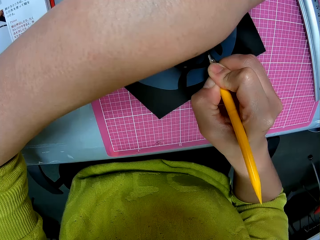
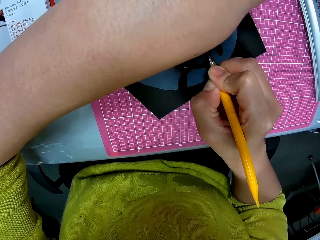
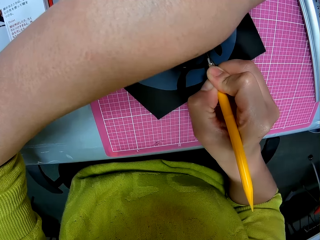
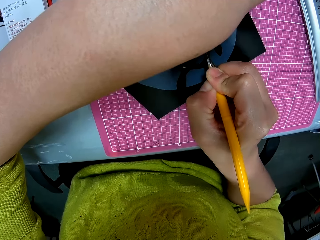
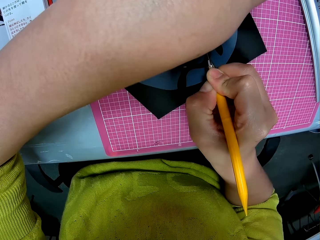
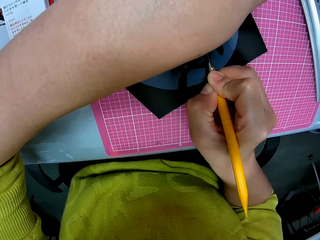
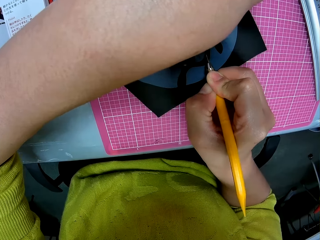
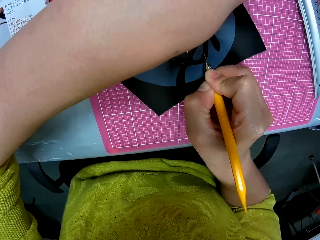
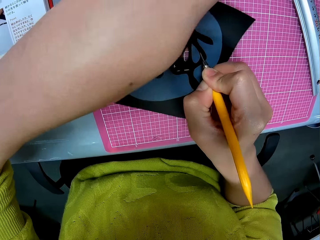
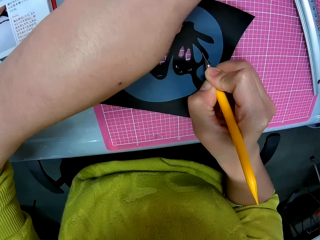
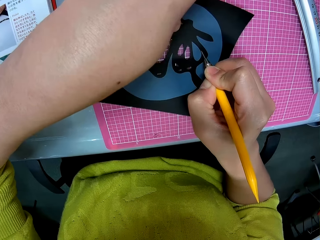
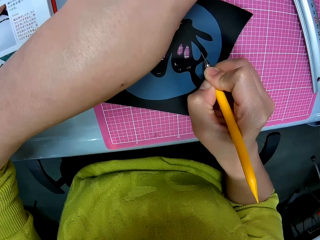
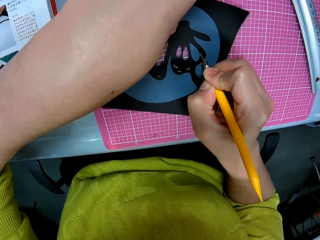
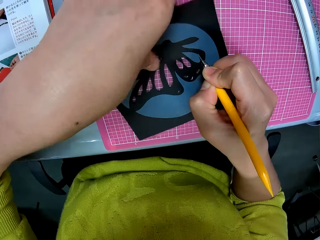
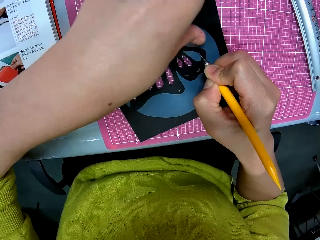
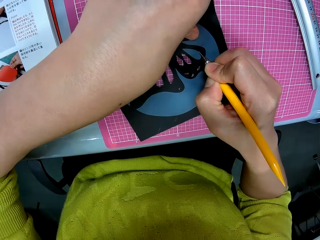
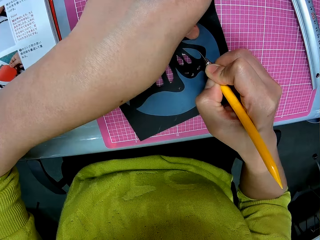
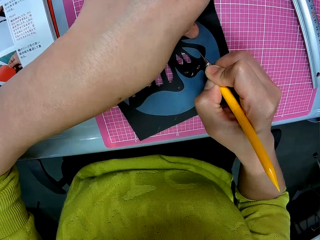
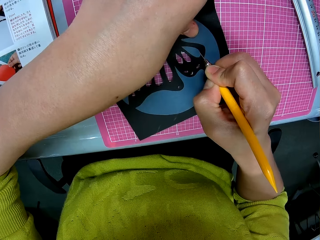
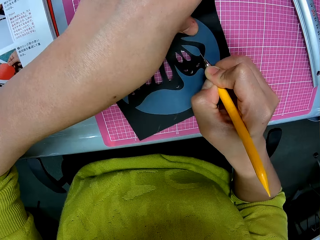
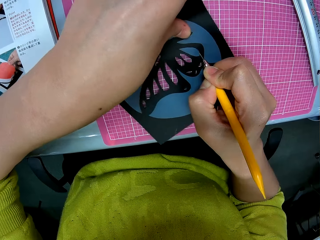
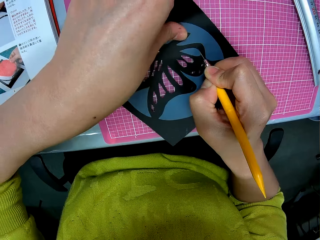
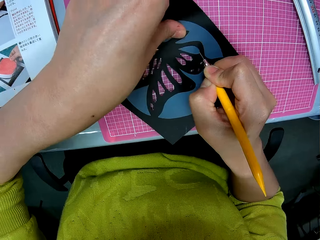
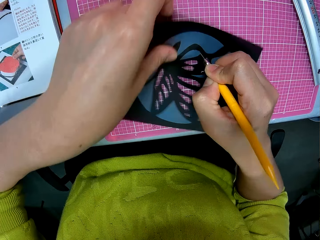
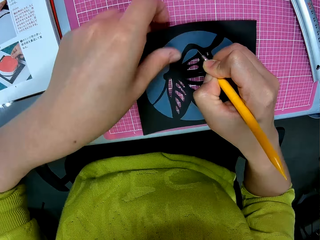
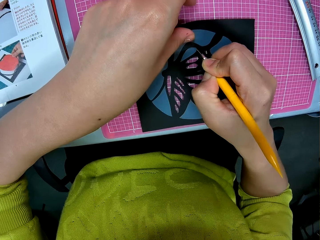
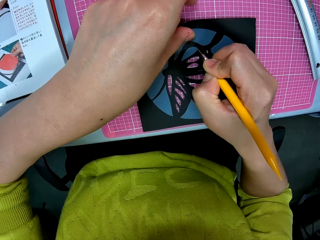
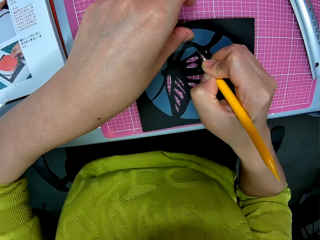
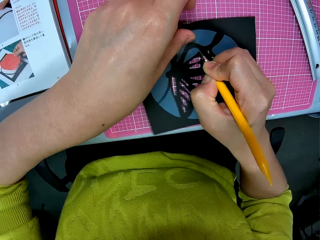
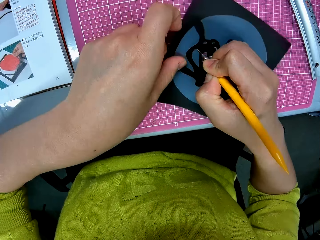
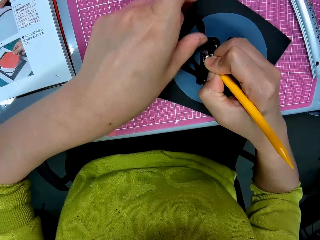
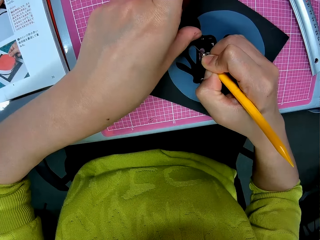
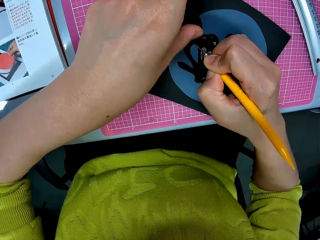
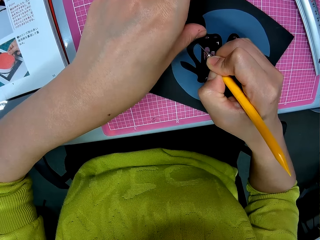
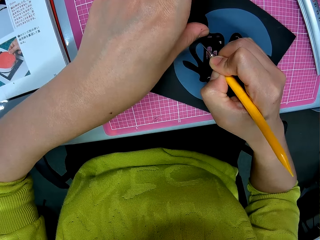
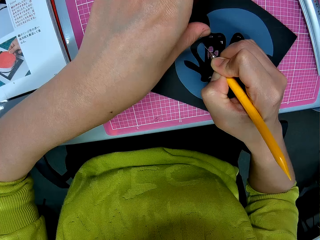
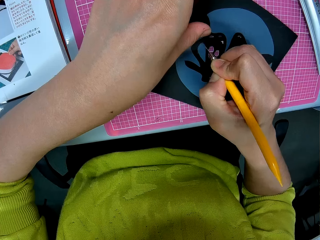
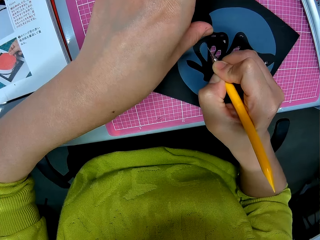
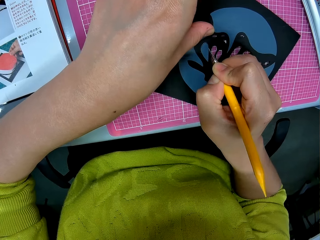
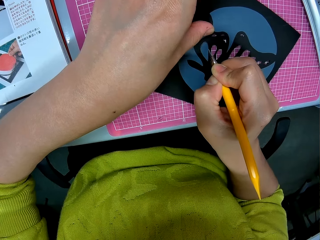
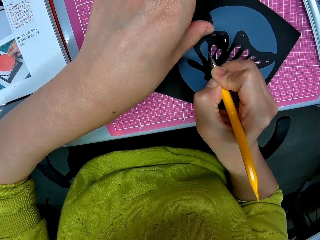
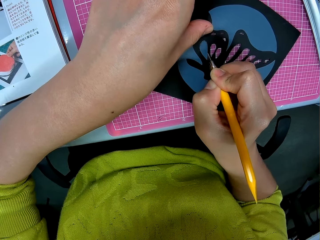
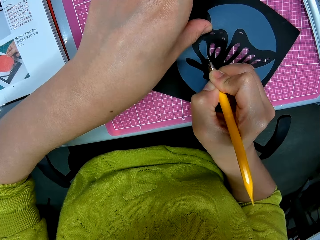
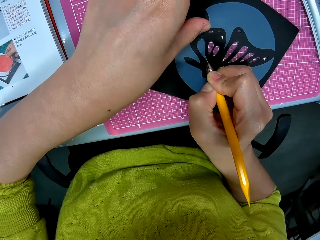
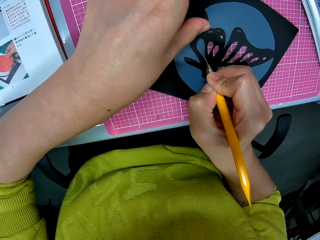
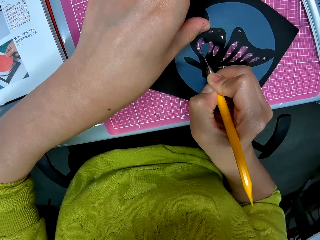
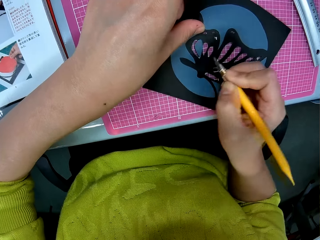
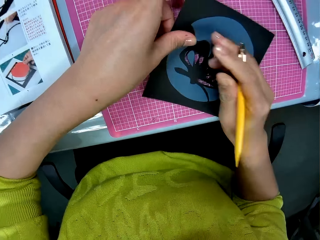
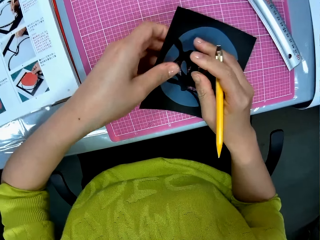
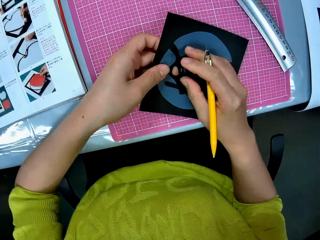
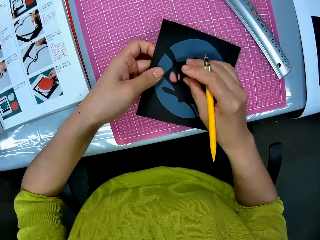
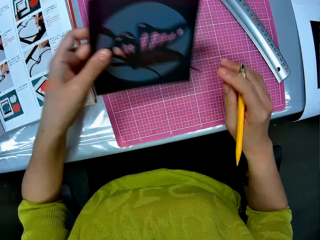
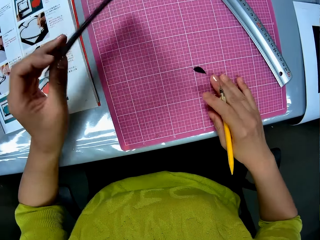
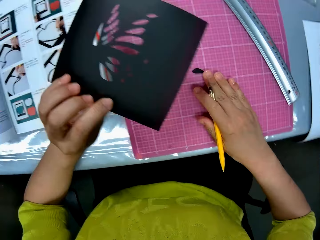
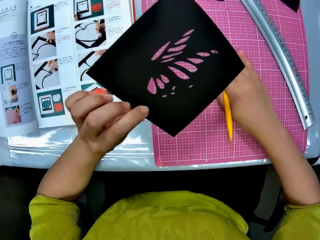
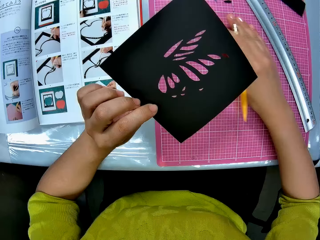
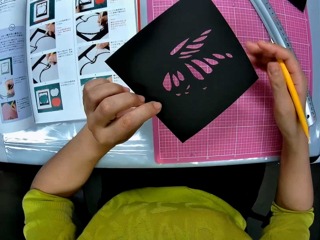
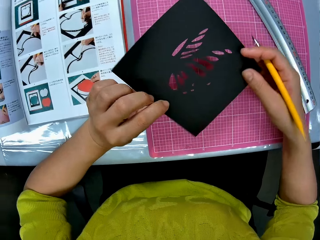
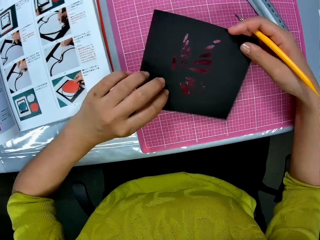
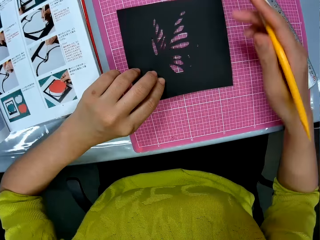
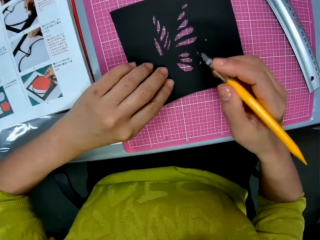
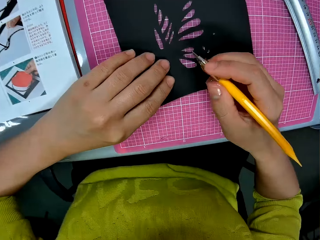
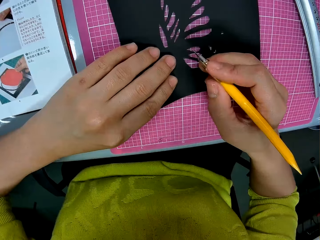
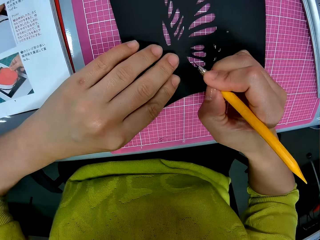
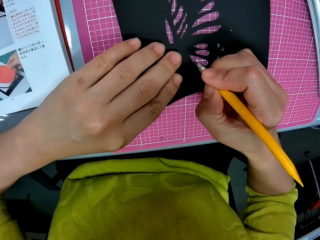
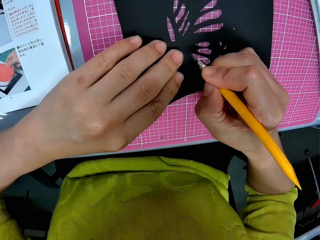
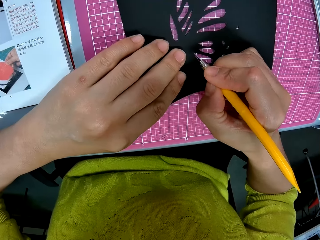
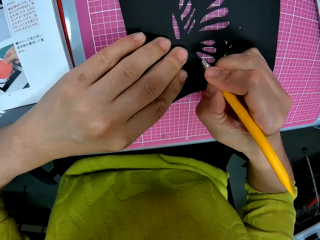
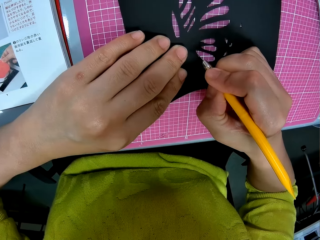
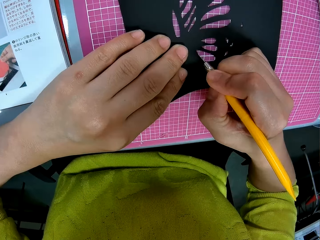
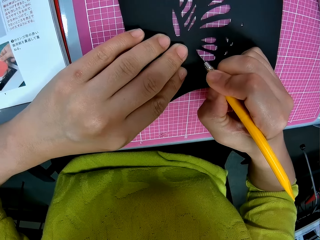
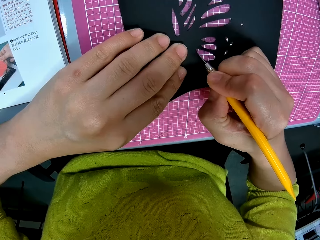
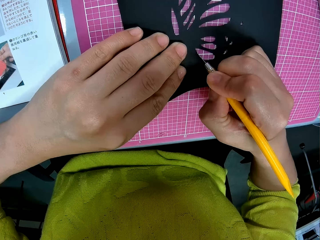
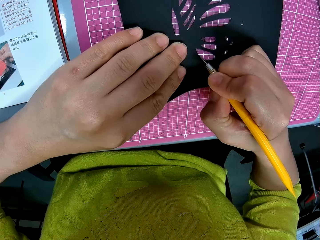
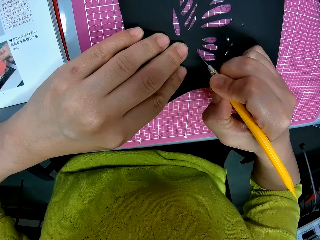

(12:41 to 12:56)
The camera wearer turns the cardboard. They turn the cardboard again. They push away the pieces and cut out patterns with a cutter.

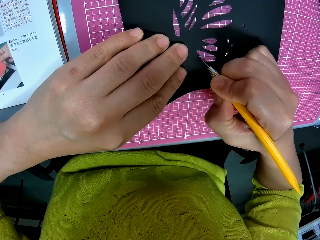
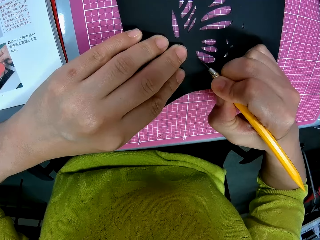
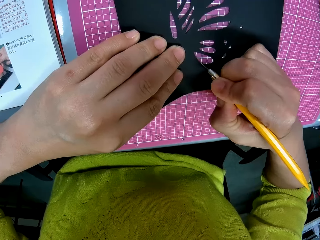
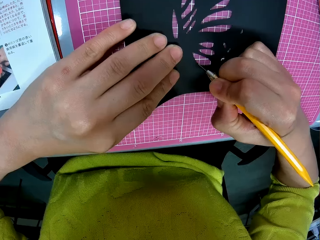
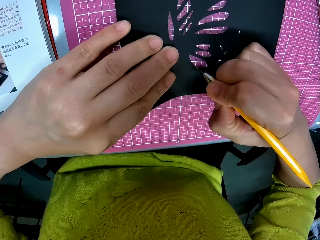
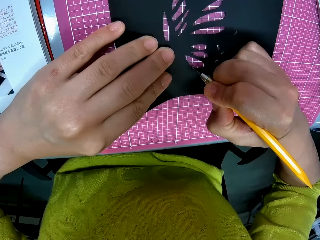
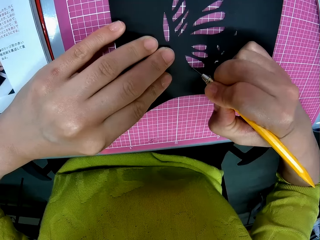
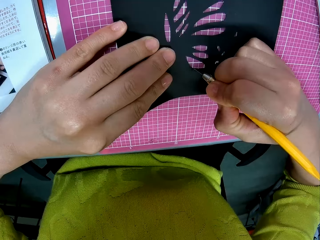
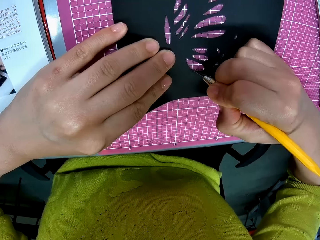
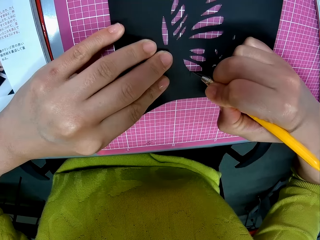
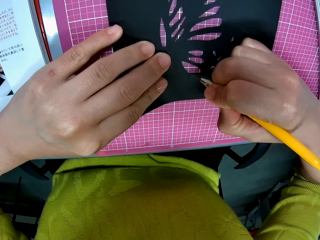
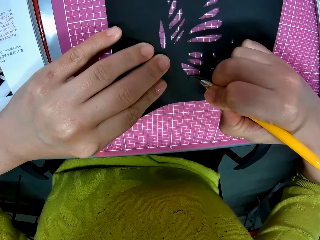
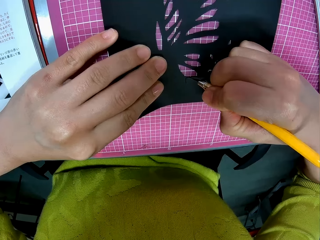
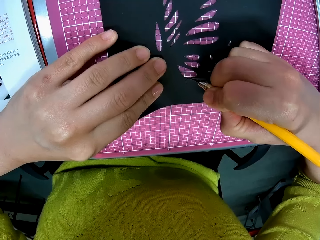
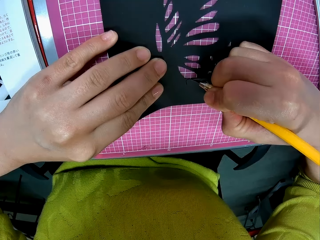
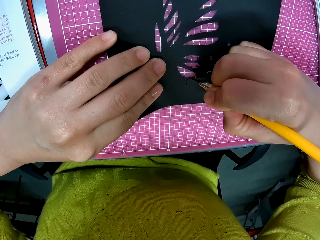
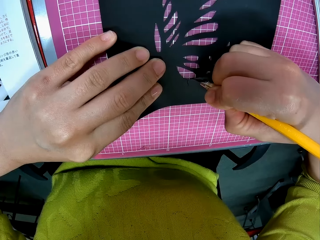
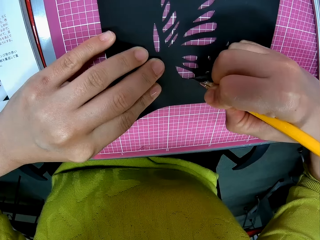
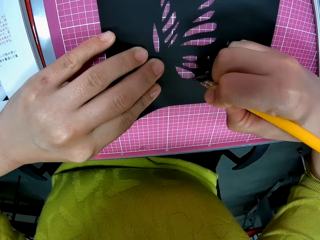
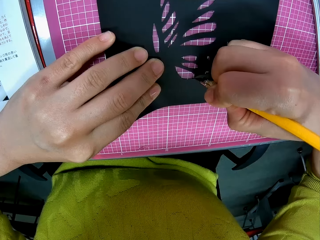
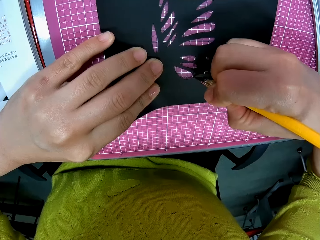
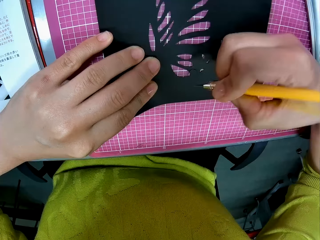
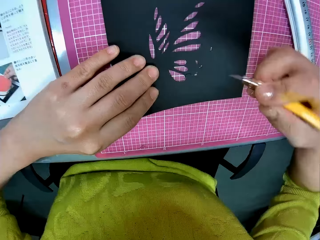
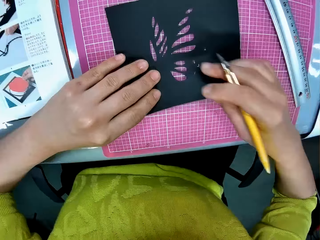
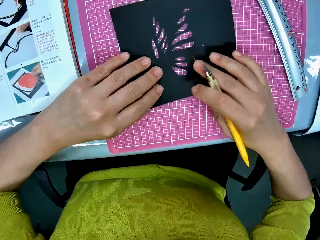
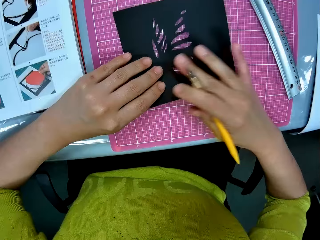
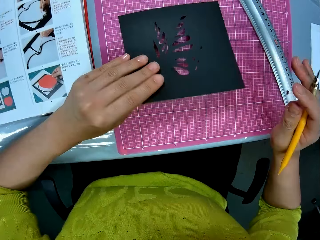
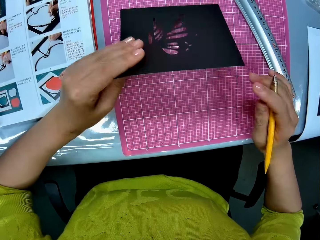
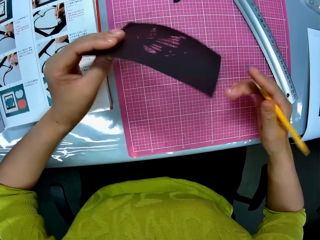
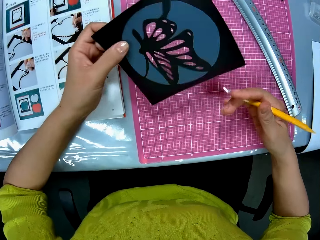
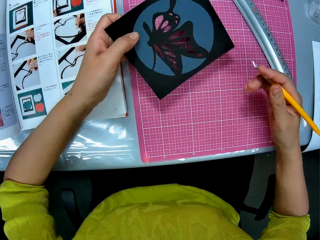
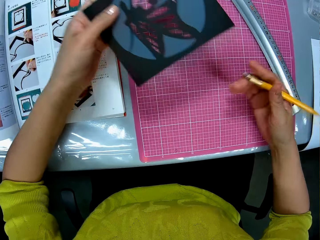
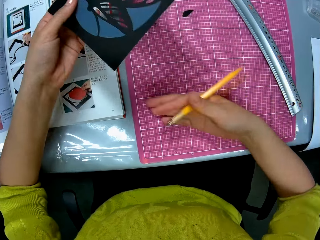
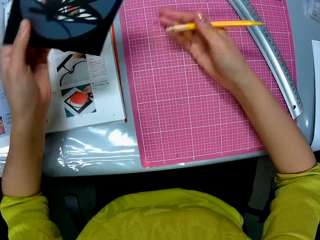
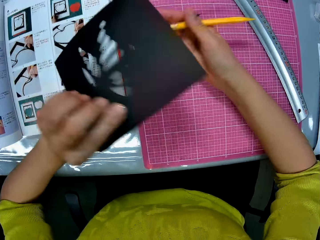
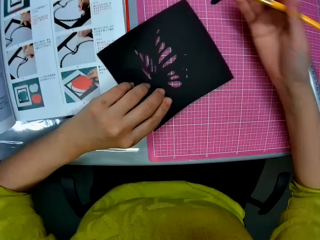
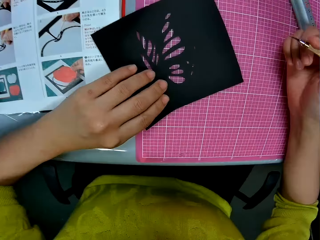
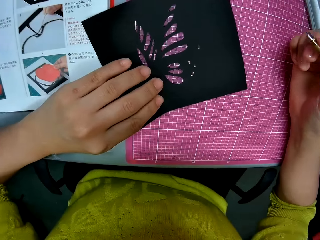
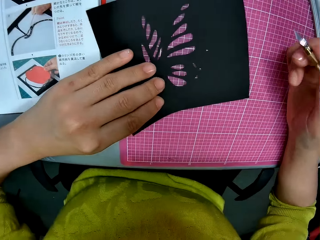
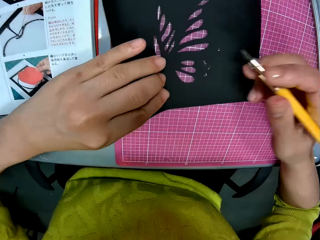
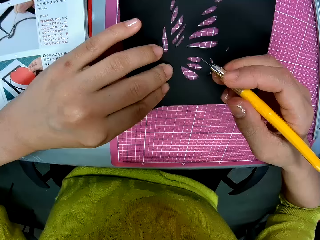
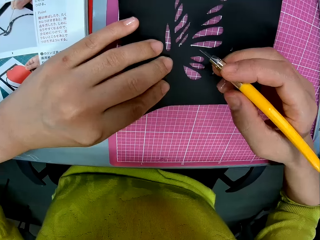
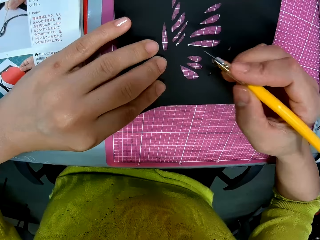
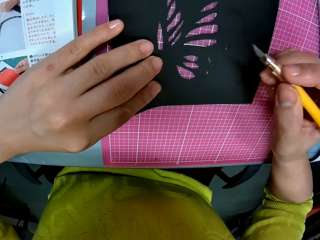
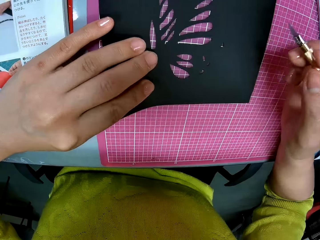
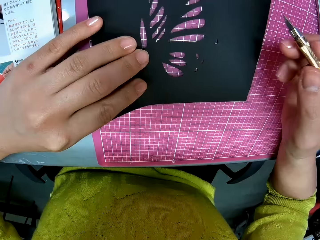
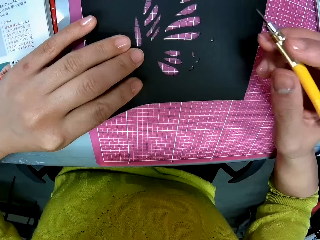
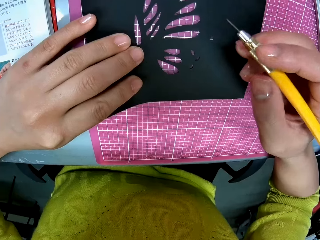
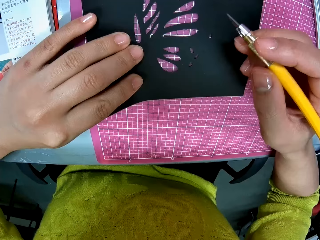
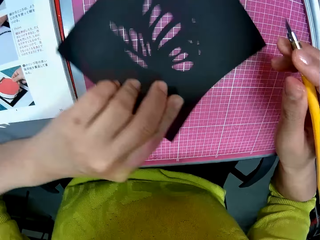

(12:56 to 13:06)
The camera wearer turns the cardboard. He sweeps the piece of paper on the table with his right hand. He turns the cardboard.
